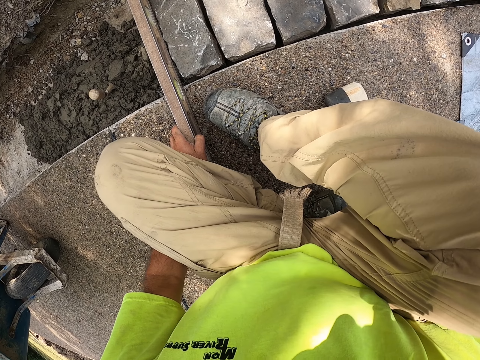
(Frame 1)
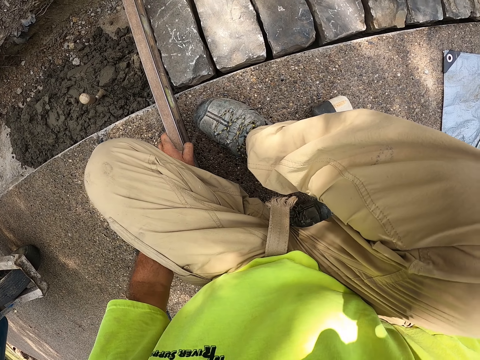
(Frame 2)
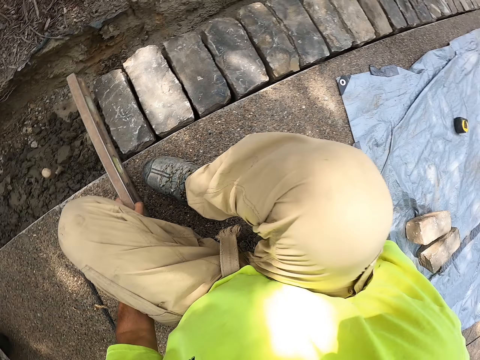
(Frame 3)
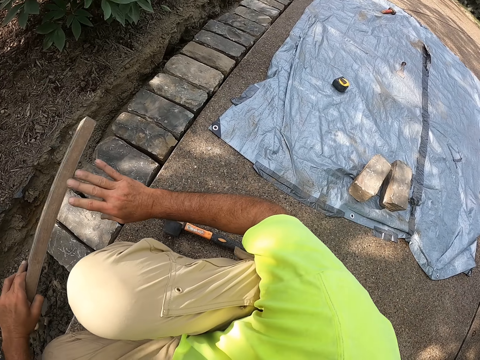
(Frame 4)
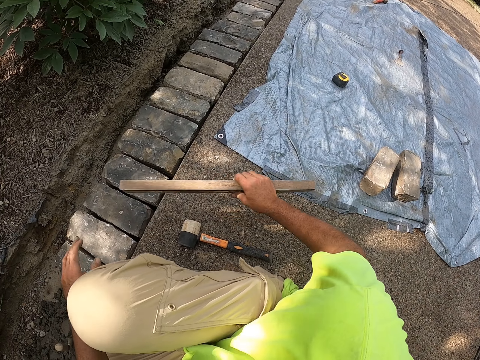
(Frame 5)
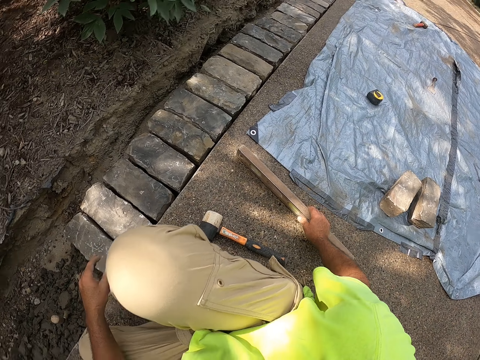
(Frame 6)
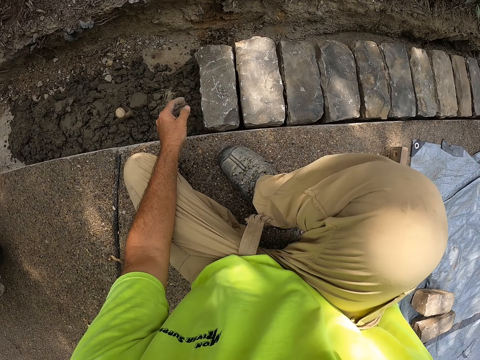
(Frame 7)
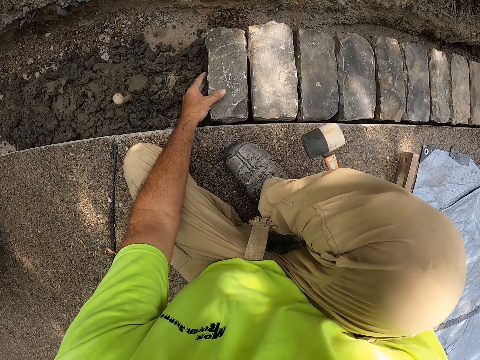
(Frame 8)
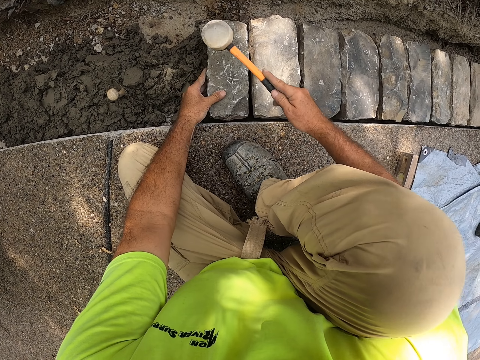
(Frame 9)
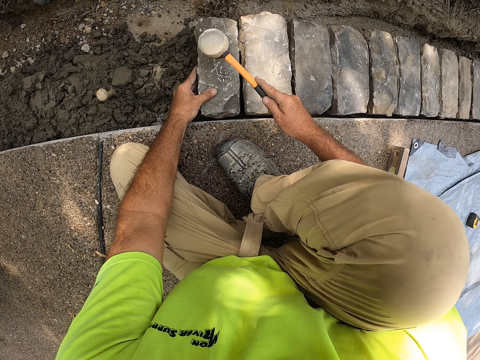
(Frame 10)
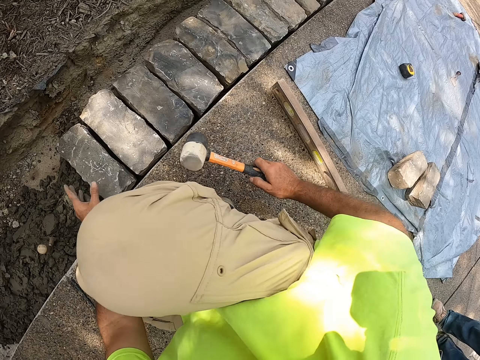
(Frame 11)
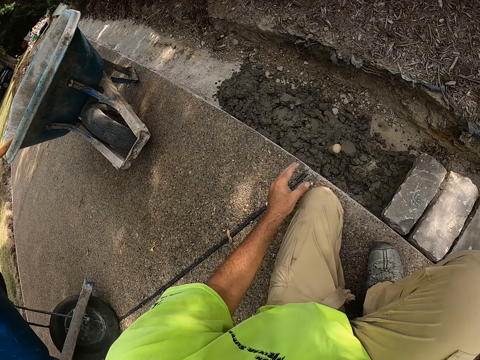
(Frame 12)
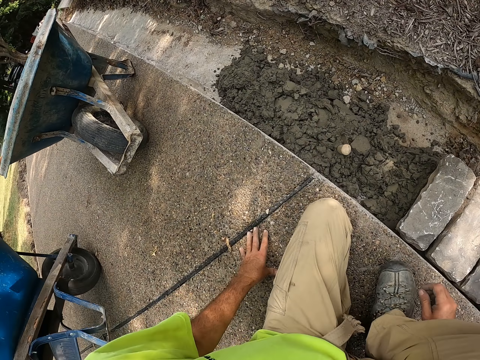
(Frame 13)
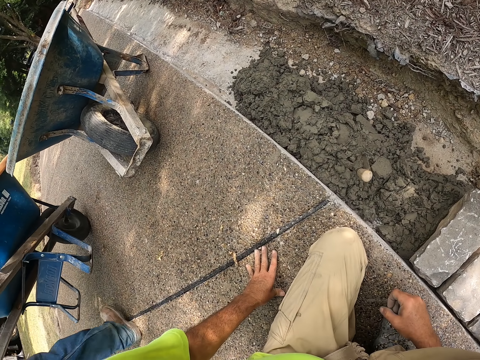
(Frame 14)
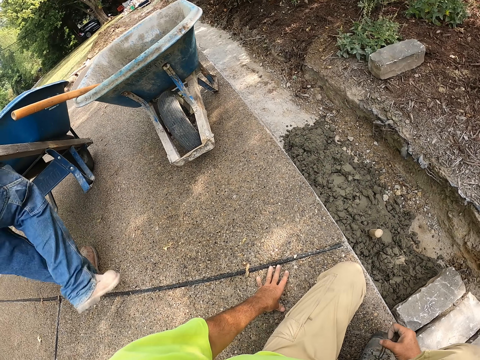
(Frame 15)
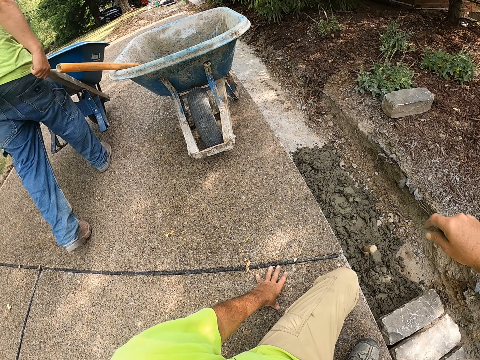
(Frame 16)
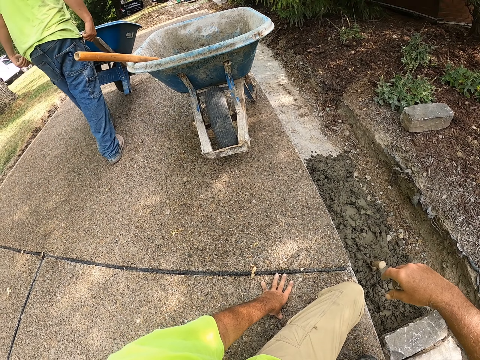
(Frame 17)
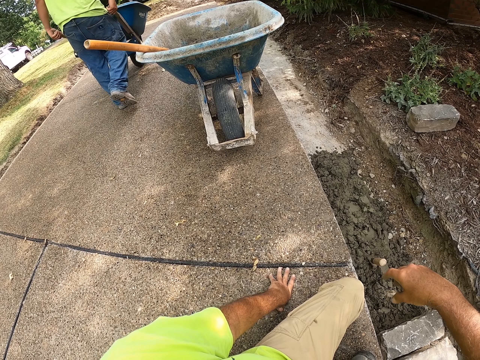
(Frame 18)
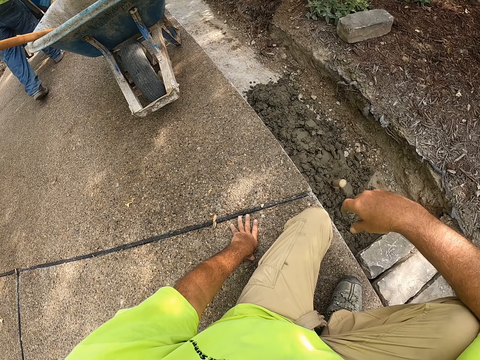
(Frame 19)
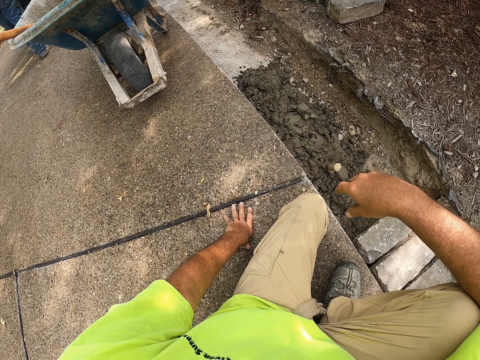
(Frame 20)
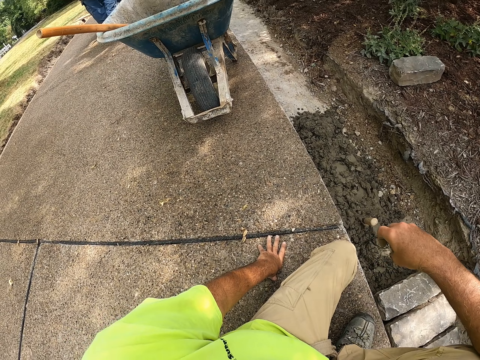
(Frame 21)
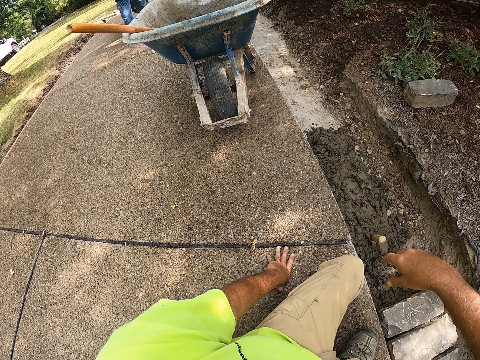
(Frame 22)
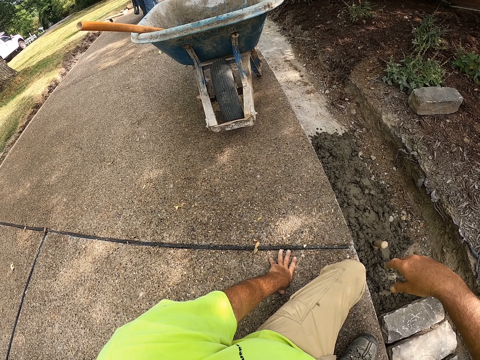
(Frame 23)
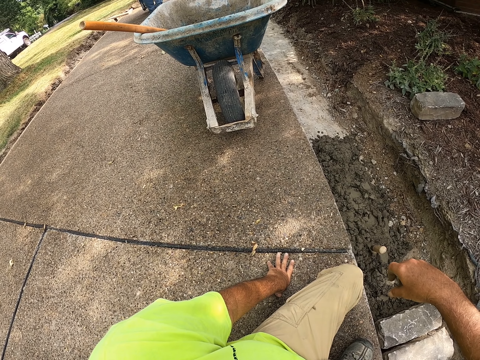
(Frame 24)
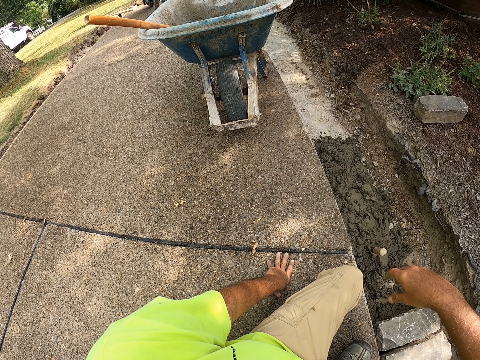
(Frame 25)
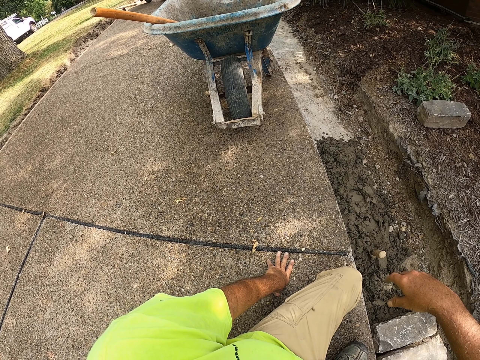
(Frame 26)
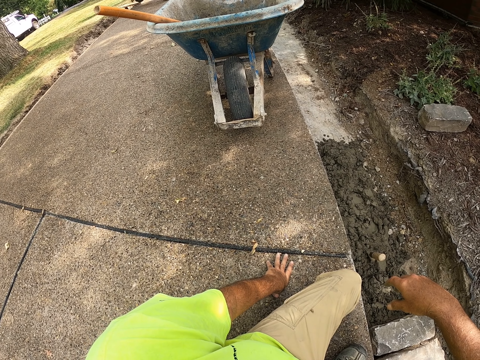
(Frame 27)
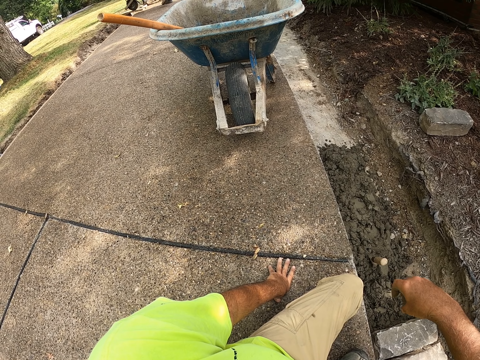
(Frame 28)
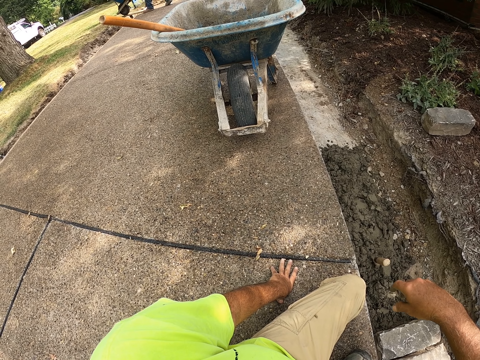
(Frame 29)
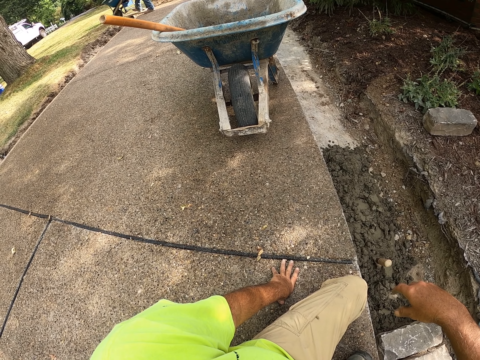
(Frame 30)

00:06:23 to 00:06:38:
The camera wearer puts wood on the right hand. They put the wood down. They pick up a hammer. They hold the hammer. They hit a stone. They put the hammer down. They put the hand down. A man pushes a wheelbarrow.

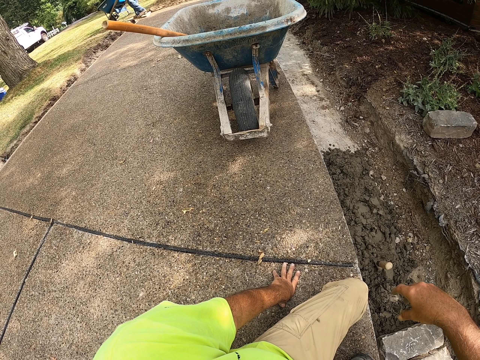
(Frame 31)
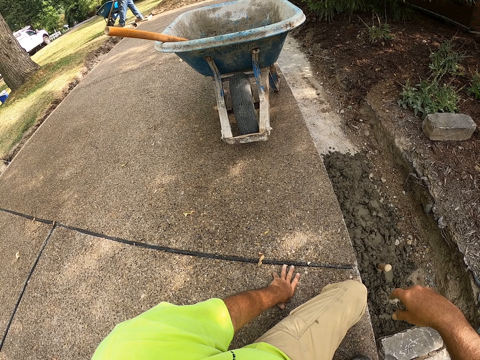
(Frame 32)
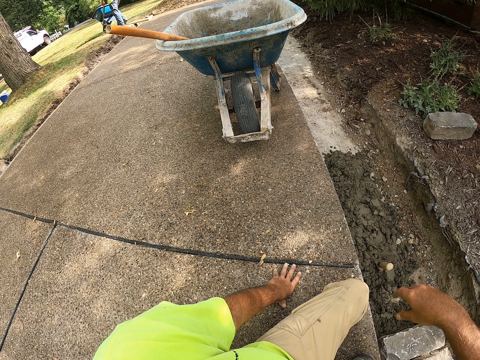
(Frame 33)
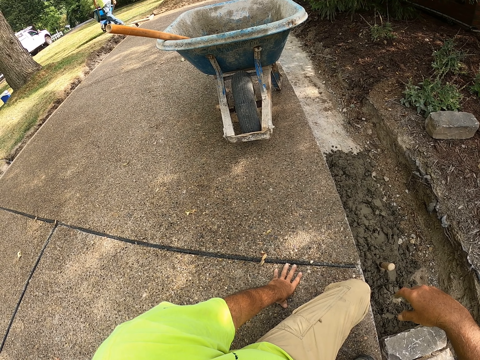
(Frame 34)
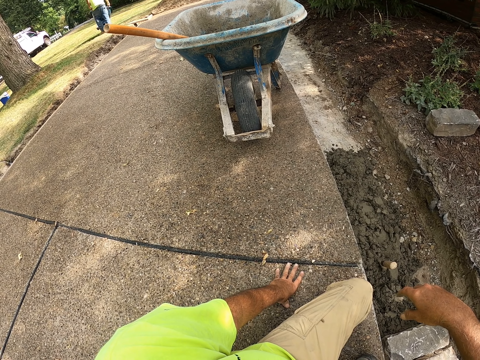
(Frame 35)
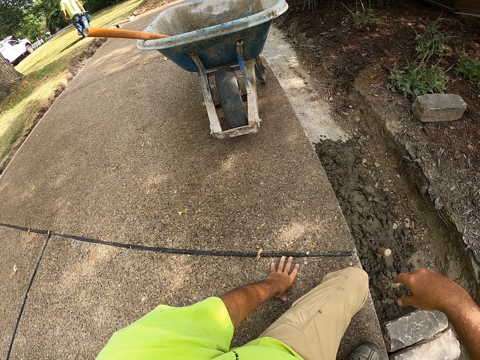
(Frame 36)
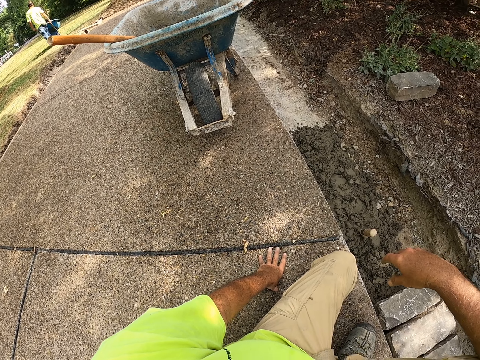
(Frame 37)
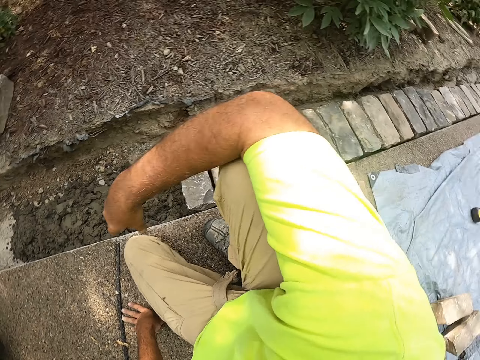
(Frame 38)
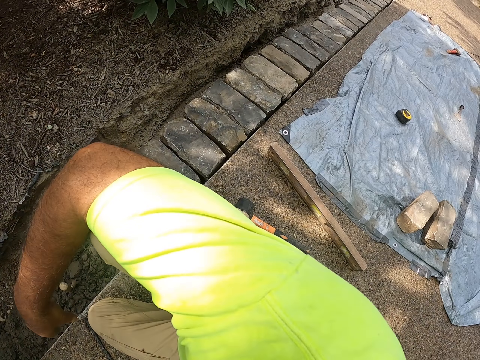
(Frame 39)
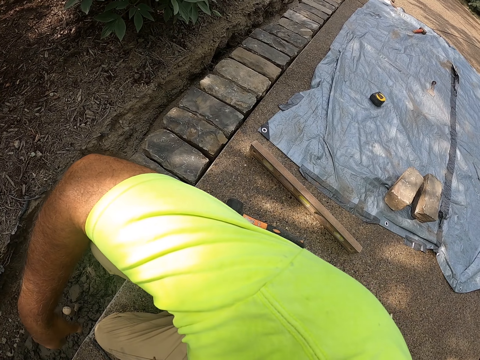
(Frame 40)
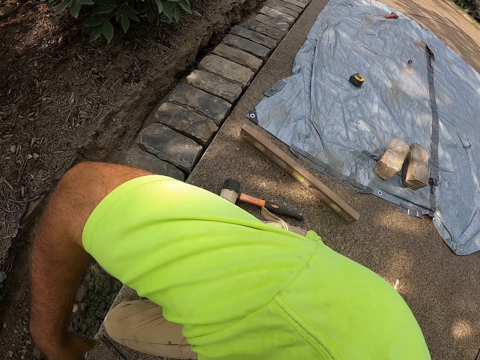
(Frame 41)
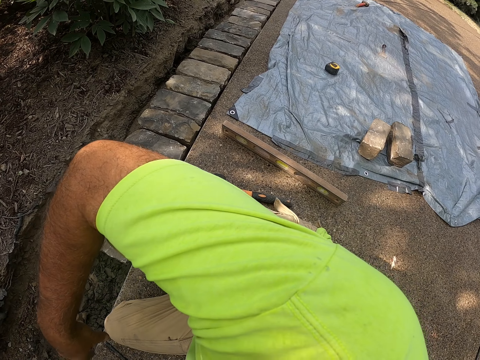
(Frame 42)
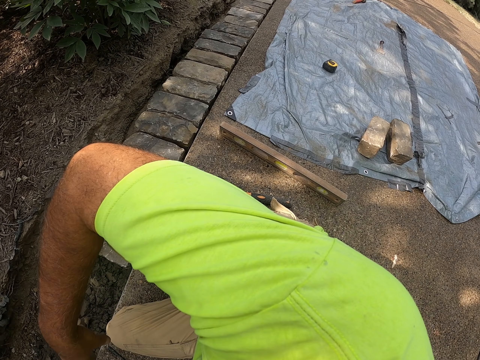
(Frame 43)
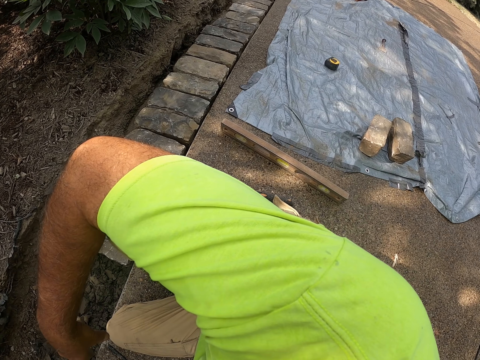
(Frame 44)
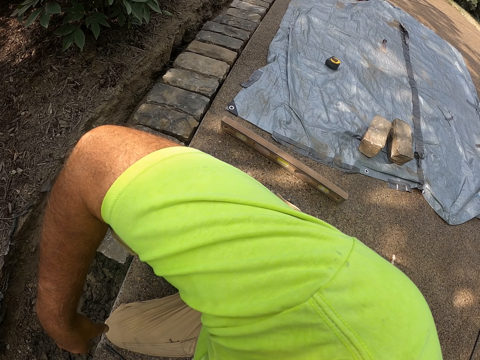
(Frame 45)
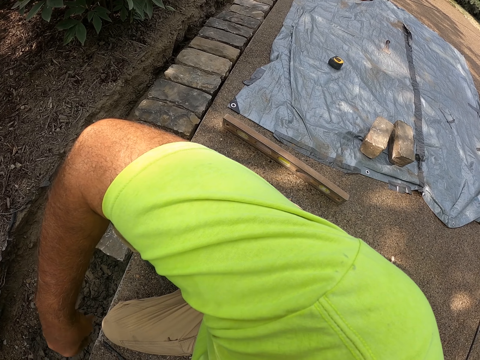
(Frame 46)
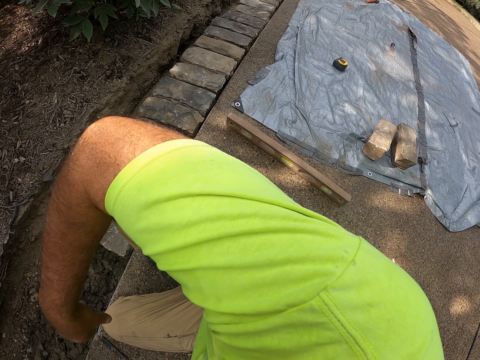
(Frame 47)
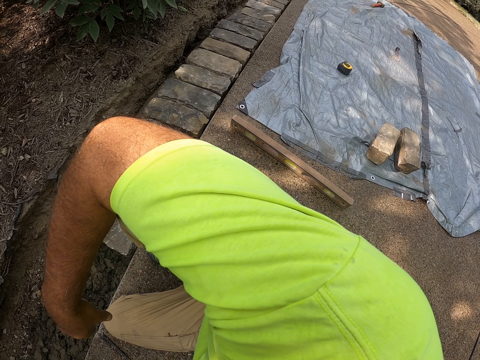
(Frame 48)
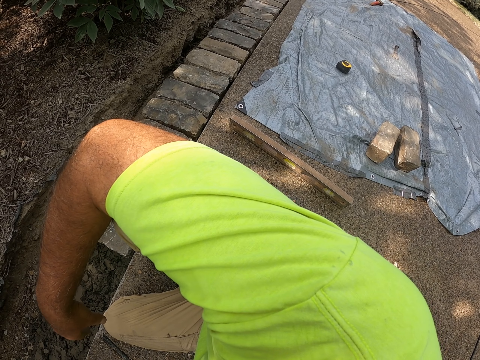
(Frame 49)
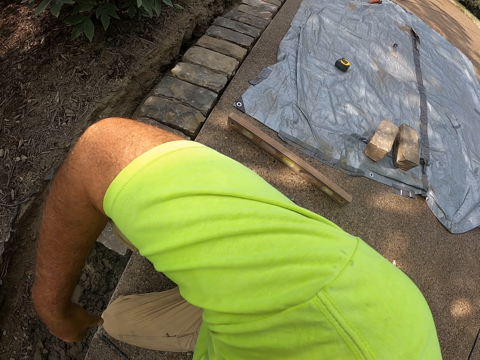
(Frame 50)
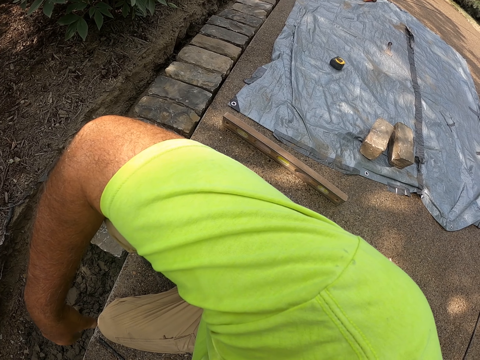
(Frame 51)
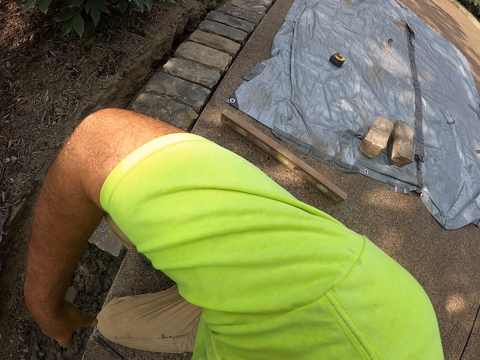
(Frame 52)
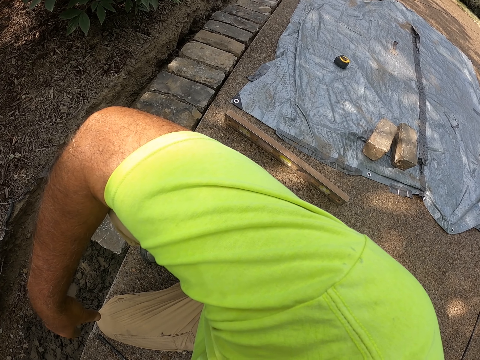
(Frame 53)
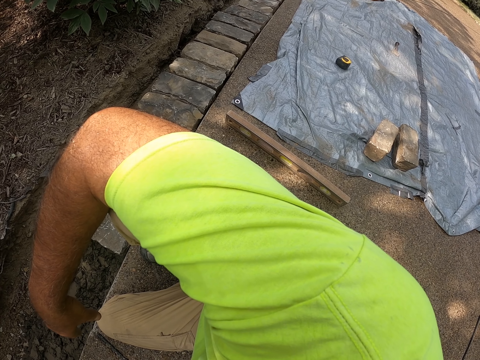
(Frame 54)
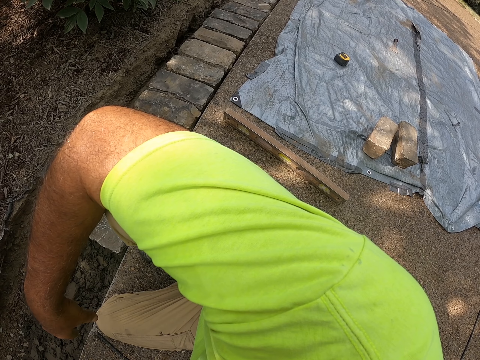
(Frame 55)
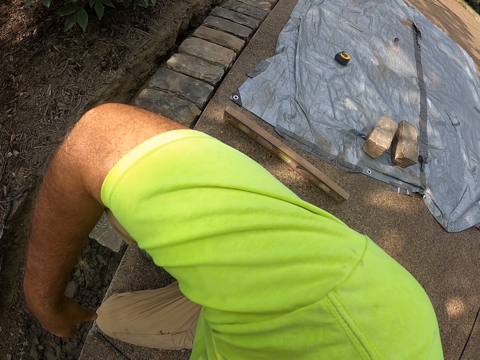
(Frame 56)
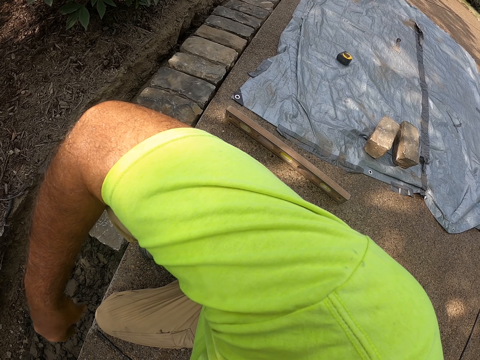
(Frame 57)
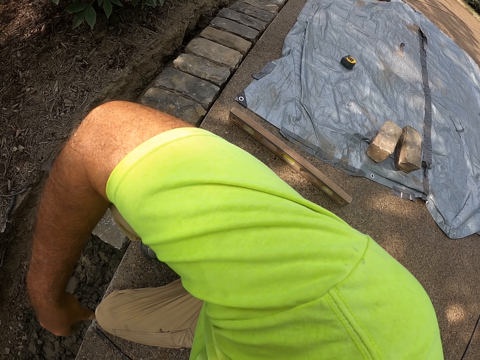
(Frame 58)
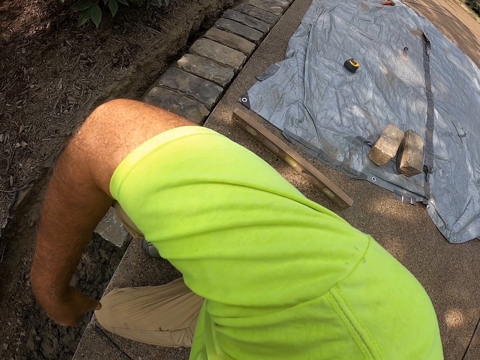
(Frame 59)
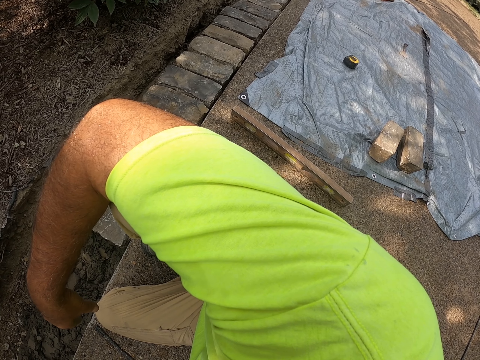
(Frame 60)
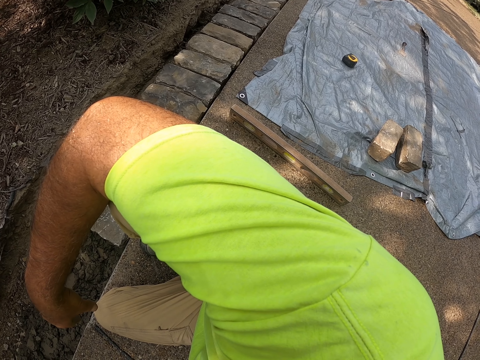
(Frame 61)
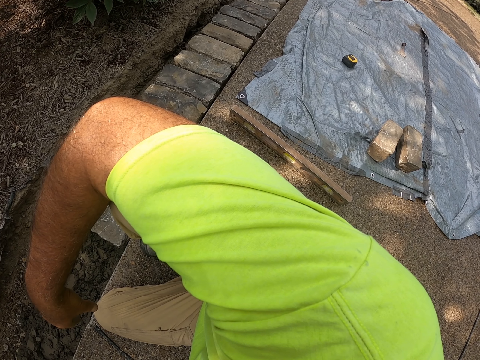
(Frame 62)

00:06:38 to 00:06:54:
The camera wearer holds the concrete.
